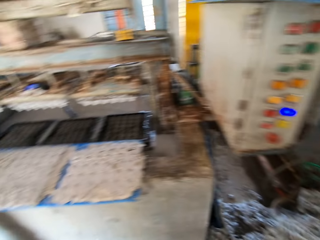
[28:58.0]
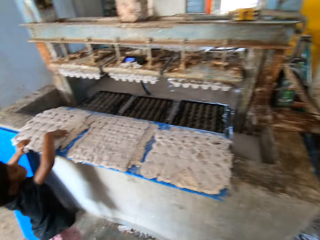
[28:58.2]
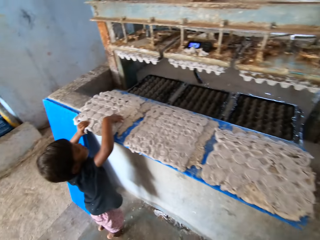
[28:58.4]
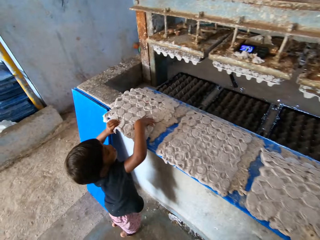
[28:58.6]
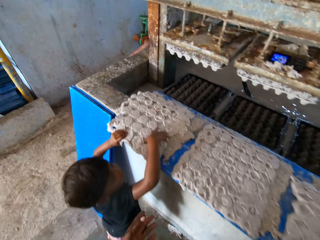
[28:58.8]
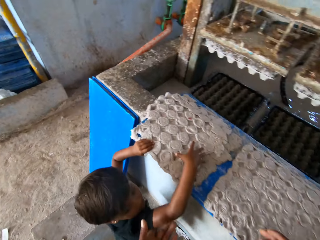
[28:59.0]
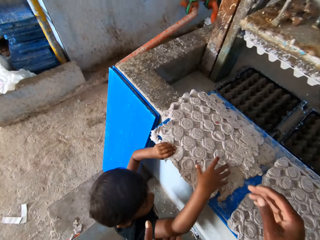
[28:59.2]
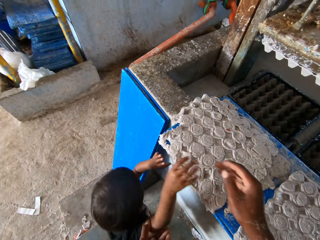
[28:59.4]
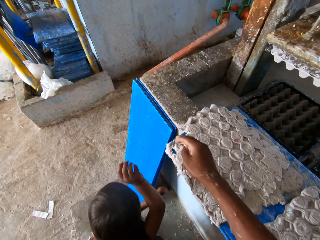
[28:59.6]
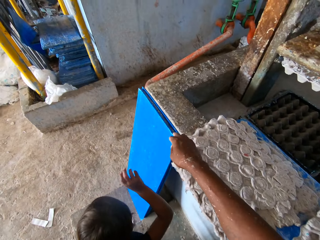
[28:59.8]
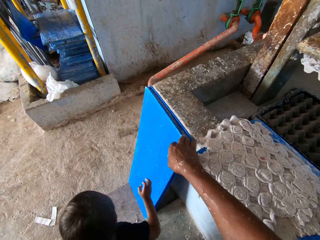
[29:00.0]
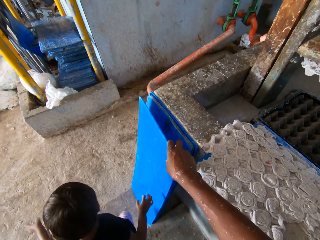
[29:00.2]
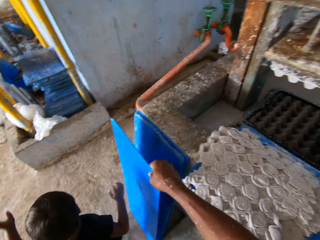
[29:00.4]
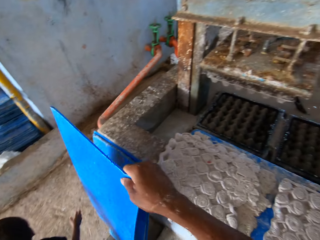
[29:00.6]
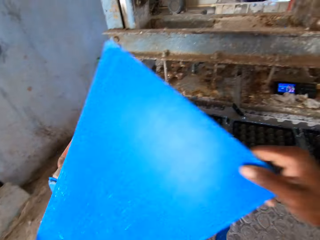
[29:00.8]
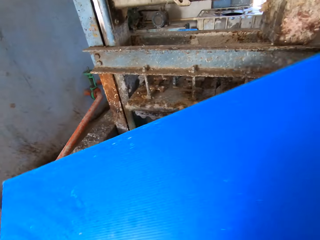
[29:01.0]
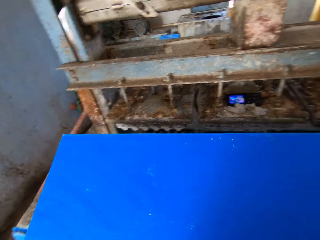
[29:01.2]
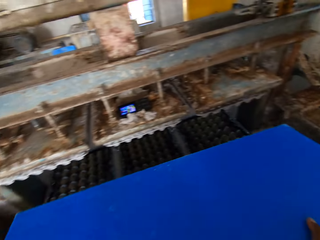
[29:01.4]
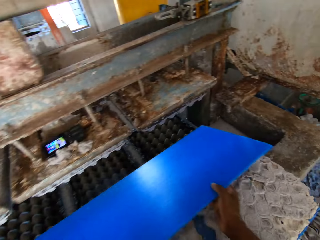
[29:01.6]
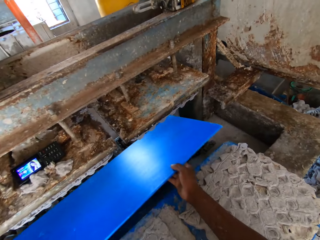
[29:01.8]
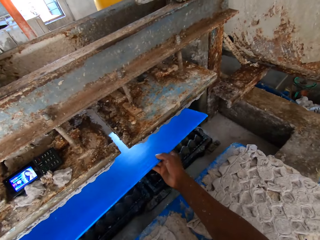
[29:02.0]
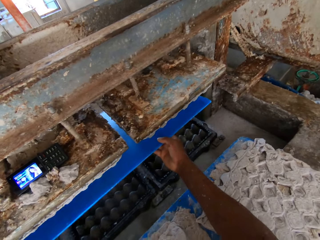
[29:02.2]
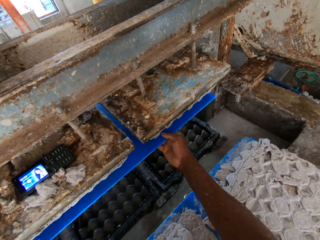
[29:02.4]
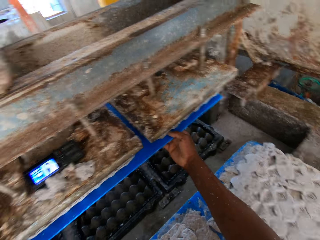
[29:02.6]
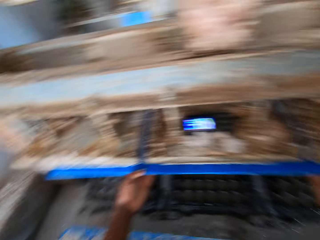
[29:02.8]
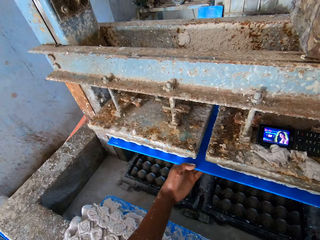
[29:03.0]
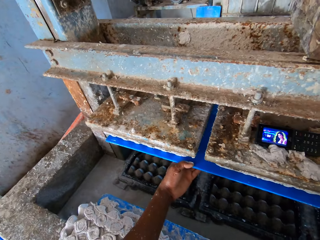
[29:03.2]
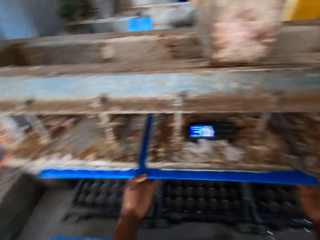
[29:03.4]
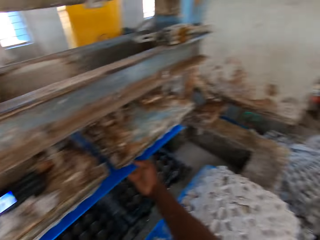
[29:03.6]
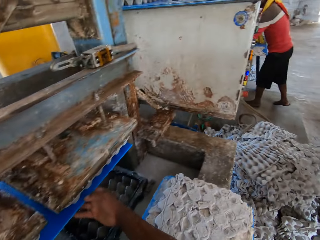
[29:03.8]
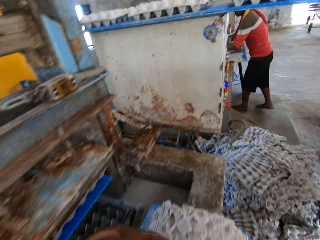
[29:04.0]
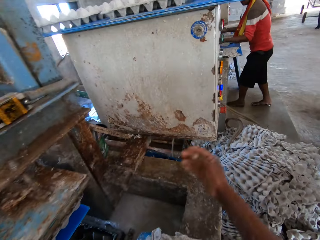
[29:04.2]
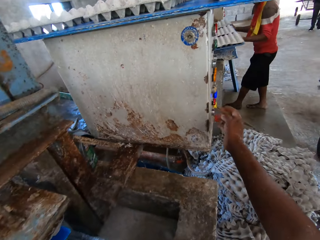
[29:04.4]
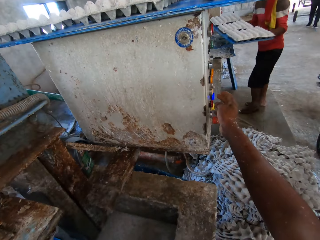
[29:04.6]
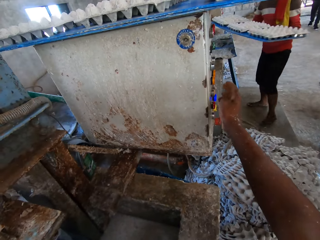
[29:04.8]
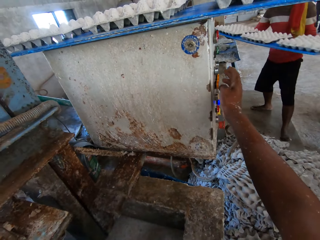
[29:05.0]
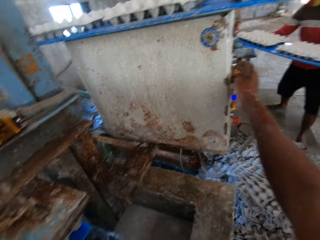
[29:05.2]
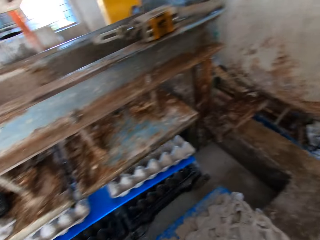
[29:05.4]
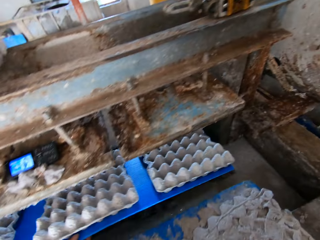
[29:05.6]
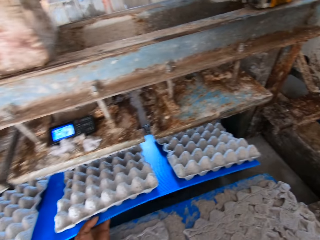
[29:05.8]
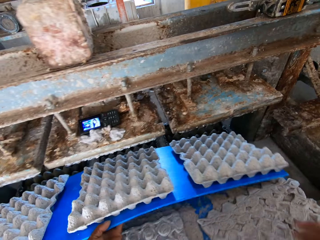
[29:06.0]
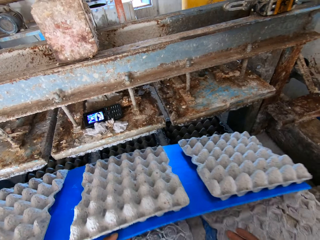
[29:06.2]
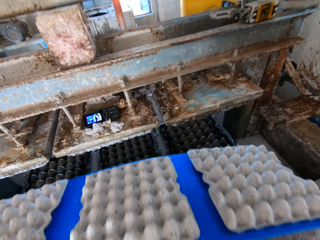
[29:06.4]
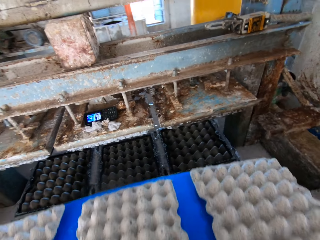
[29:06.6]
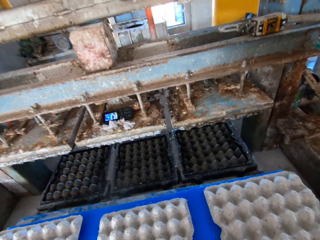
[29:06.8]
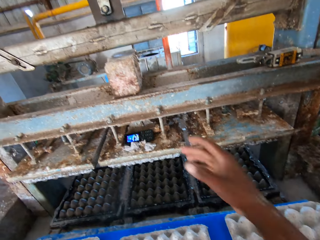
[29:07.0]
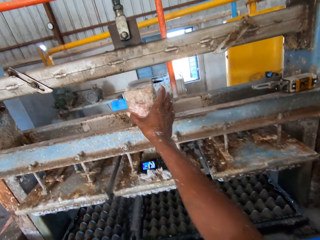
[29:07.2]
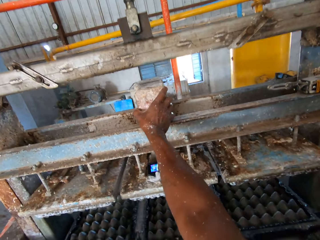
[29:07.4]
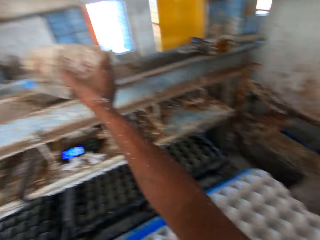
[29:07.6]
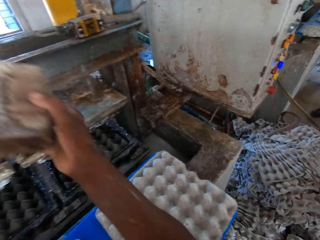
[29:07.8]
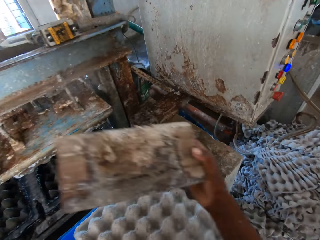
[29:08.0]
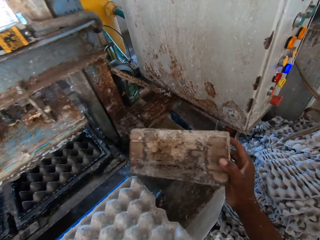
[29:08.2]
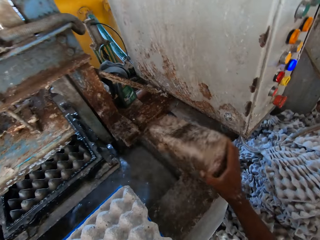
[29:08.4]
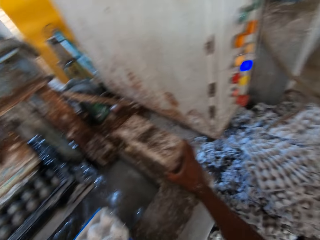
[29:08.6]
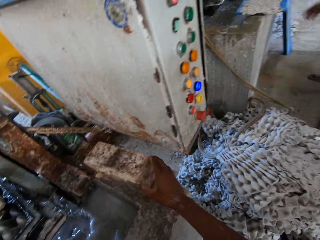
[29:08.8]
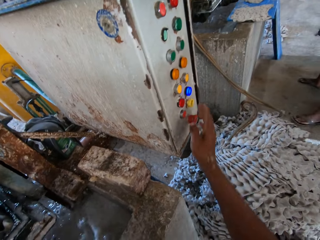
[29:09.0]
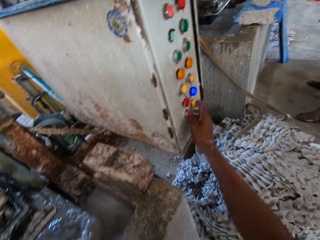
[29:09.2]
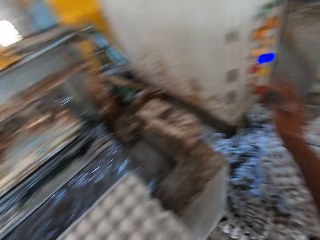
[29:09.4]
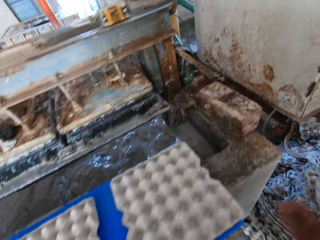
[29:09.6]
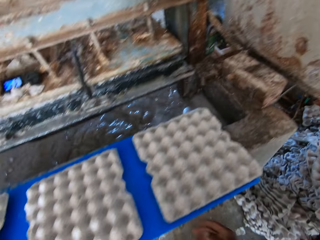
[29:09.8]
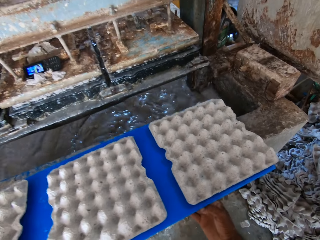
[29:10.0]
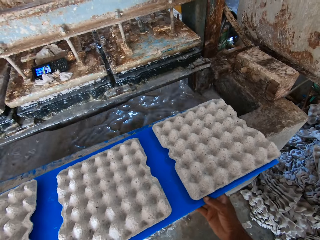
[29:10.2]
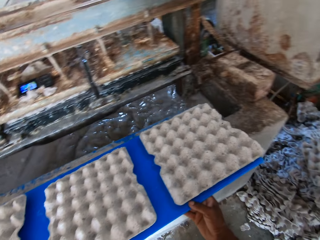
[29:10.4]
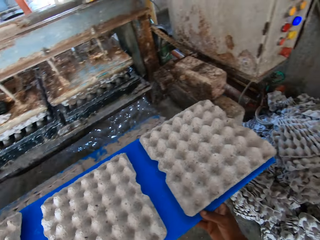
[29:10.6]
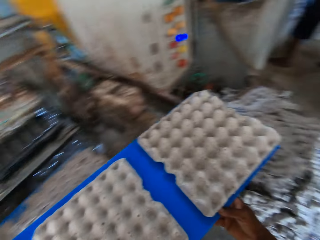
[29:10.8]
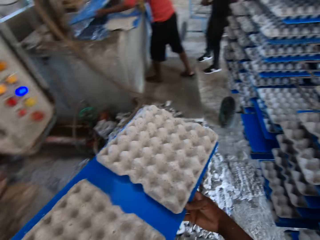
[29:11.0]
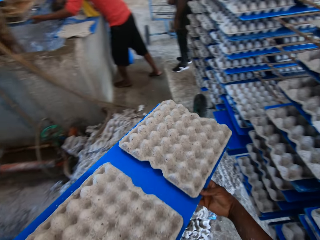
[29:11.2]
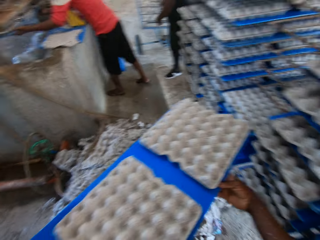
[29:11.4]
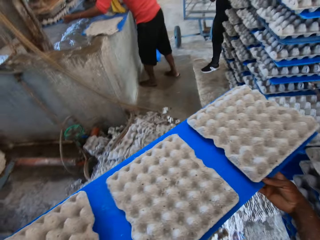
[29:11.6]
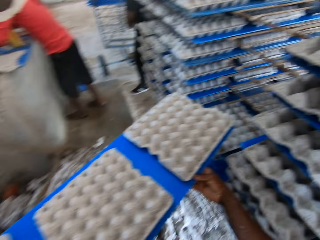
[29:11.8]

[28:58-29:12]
The camera wearer interacts with a child. He converses. He picks a polypropylene plastic by the egg pulp machine with his right hand. He inserts the polypropylene plastic in his hands in the egg pulp machine. He puts the egg crates on the machine on the tray. A man takes egg cartons from the egg pulp machine with the polypropylene plastic in his hands. The camera wearer operates the control panel of the egg pulp machine with his right hand. He takes egg cartons from the egg pulp machine with the polypropylene plastic in his left hand. He places the polypropylene plastic in his left hand on the wall of the egg pulp machine. He picks the brick from the egg pulp machine with his right hand. He places the brick in his right hand on the wall of the egg pulp machine. He operates the control panel of the egg pulp machine with his right hand. He picks the egg cartons on the polypropylene plastic from the wall of the egg pulp machine with his hands.

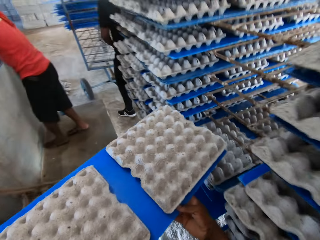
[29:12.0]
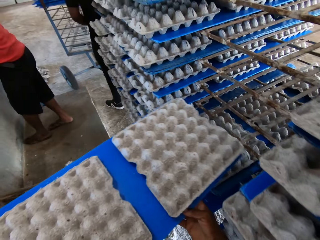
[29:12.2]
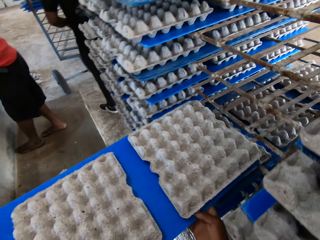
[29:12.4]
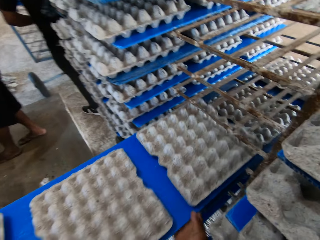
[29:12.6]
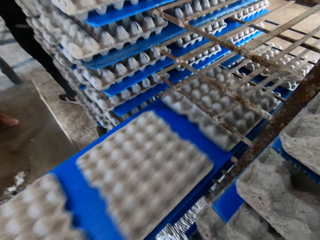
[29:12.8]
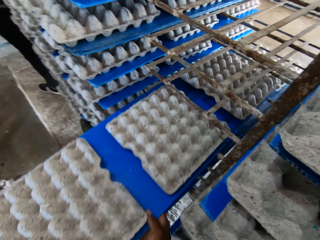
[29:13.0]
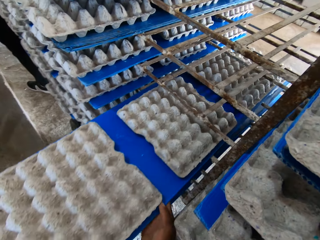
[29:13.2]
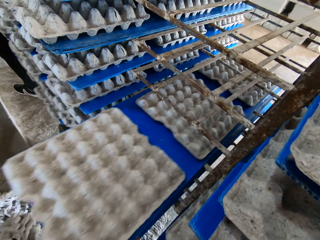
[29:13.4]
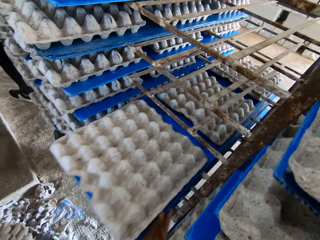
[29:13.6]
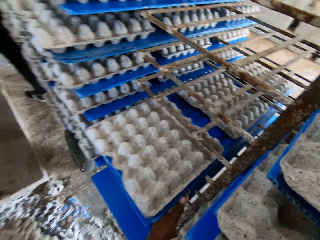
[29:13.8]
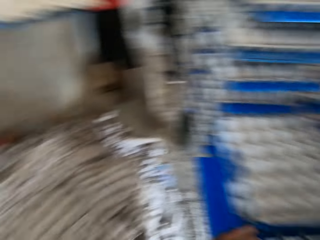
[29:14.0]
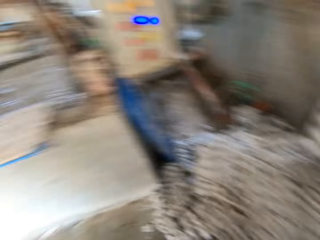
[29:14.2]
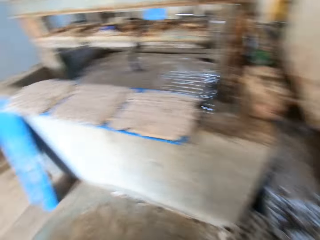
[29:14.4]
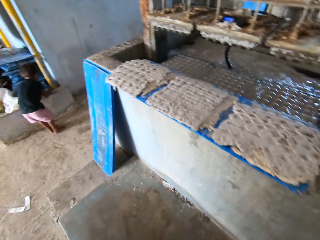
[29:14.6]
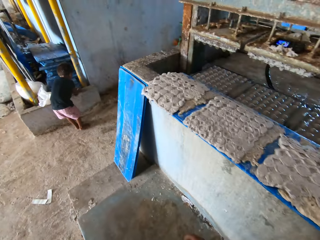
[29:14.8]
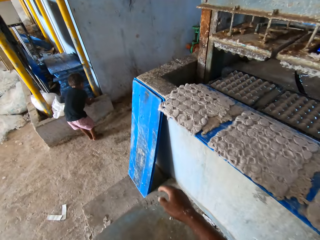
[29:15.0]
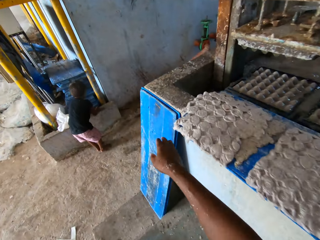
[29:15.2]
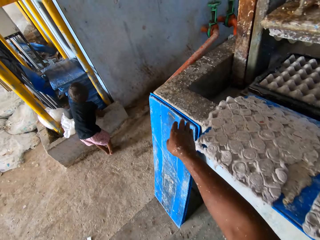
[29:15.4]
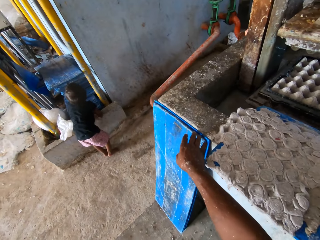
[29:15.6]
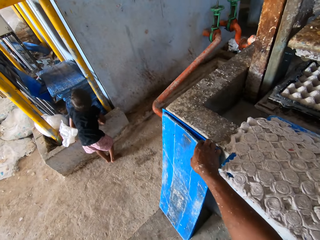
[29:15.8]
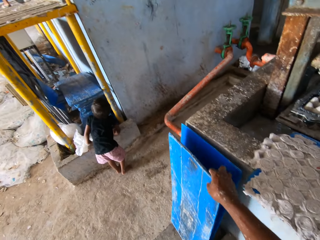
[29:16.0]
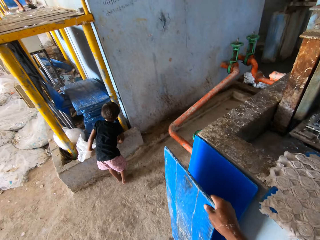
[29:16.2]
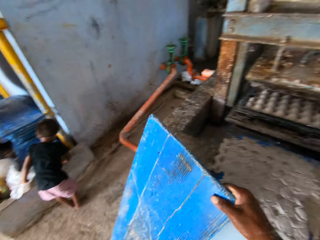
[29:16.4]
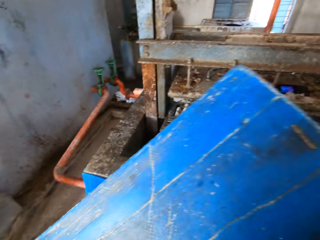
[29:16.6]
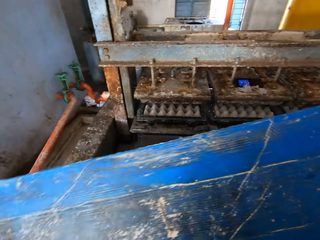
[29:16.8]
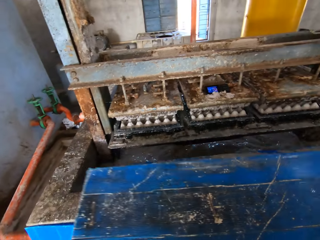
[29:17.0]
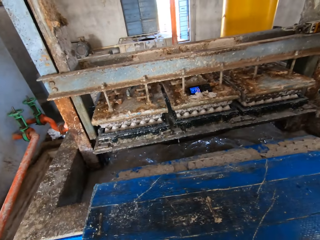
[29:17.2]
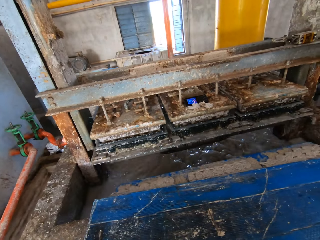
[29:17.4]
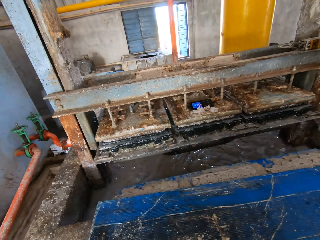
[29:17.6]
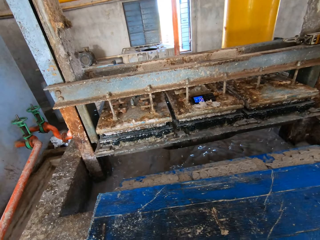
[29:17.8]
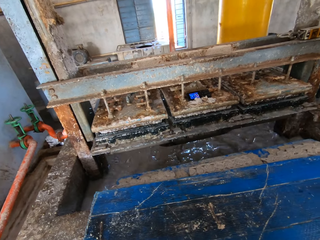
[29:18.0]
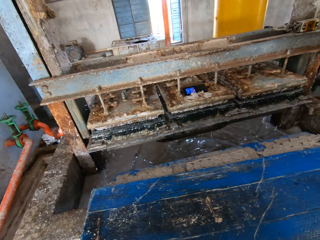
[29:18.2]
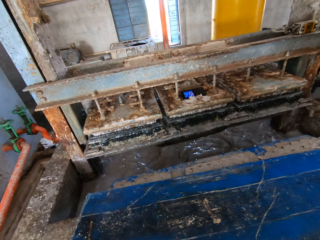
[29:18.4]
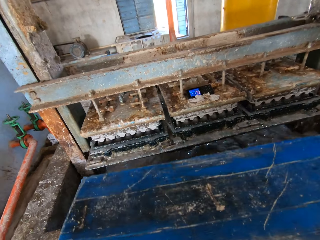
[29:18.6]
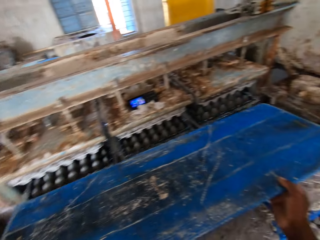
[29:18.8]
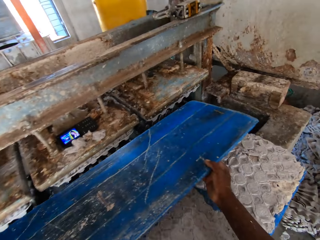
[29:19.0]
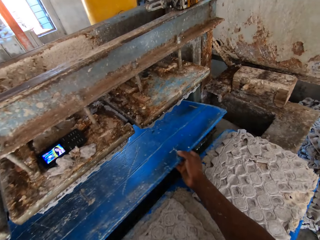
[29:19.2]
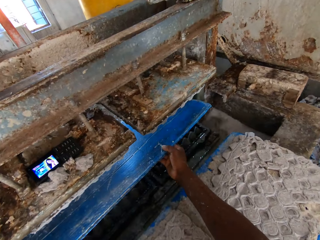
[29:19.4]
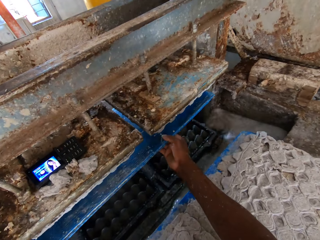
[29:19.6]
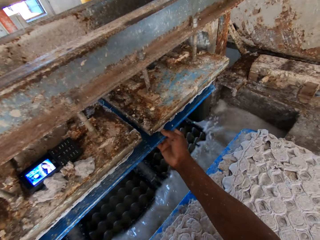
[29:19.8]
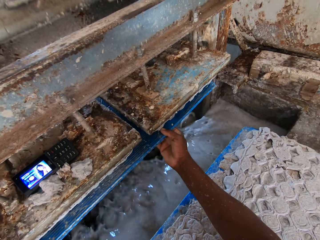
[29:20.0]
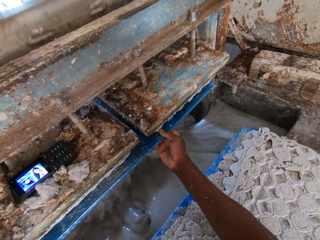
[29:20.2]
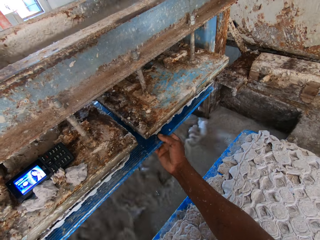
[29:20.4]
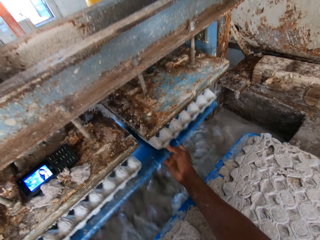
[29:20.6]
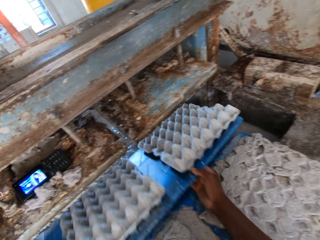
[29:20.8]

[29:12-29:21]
The camera wearer stacks the egg cartons on the polypropylene plastic in both hands on the rack. He picks a polypropylene plastic by the egg pulp machine with his right hand. He puts the tray on top of the block. He takes egg cartons from the egg pulp machine with the polypropylene plastic in his left hand. He puts the egg crates on the machine on the tray.
